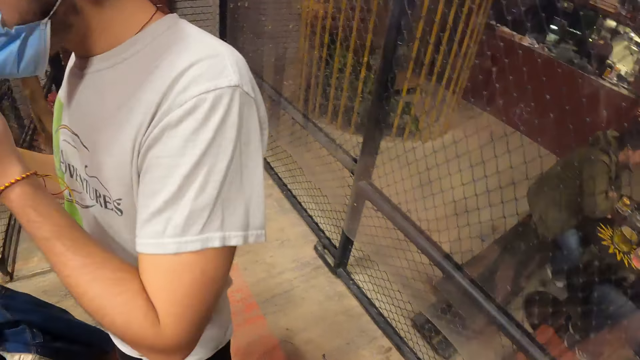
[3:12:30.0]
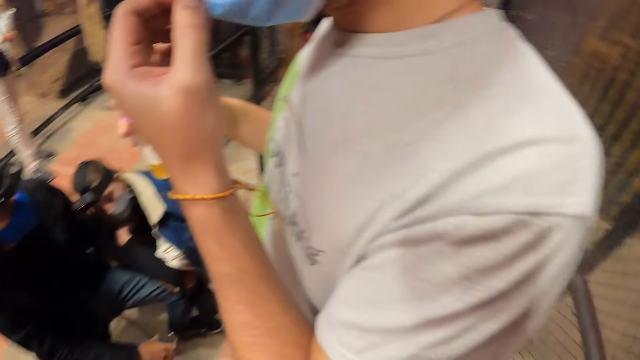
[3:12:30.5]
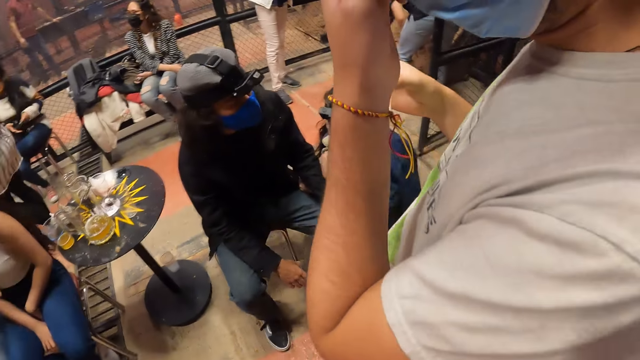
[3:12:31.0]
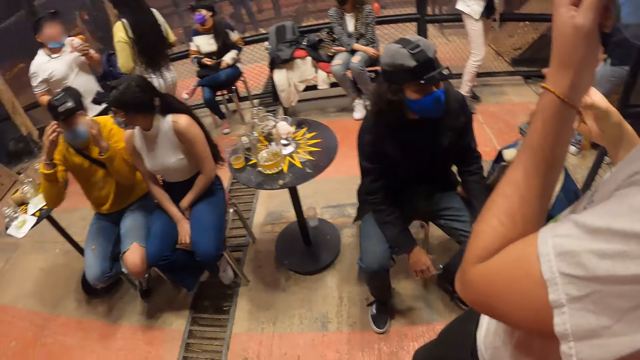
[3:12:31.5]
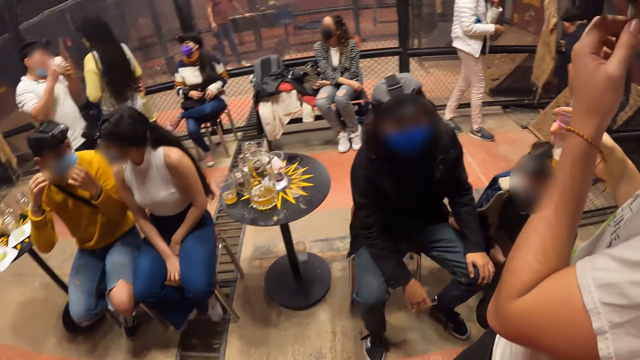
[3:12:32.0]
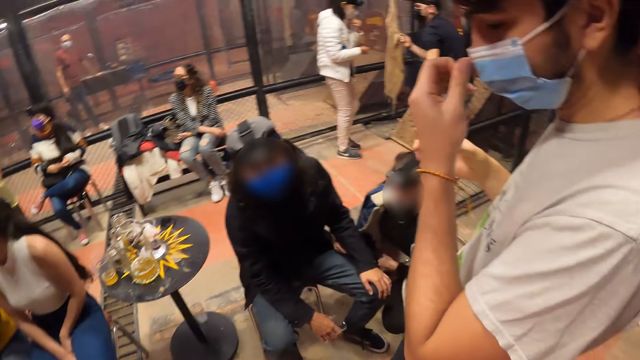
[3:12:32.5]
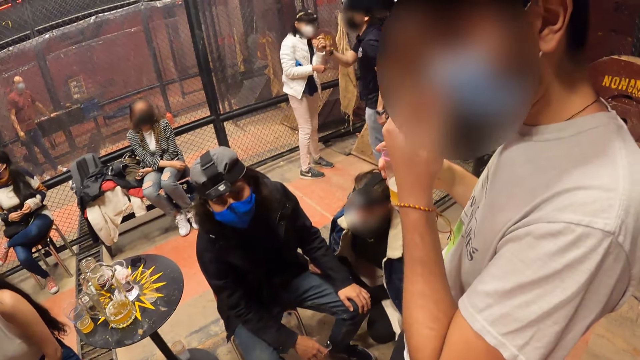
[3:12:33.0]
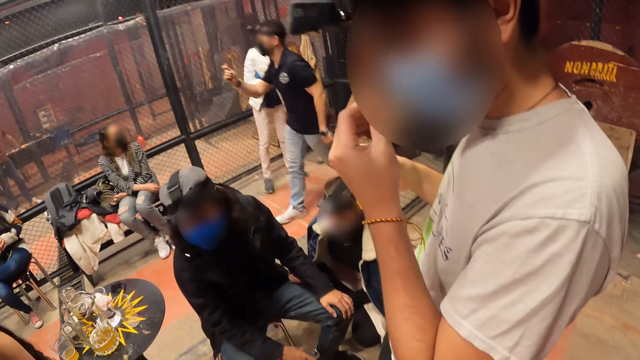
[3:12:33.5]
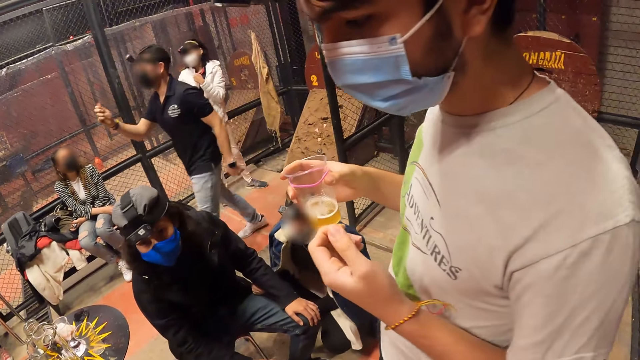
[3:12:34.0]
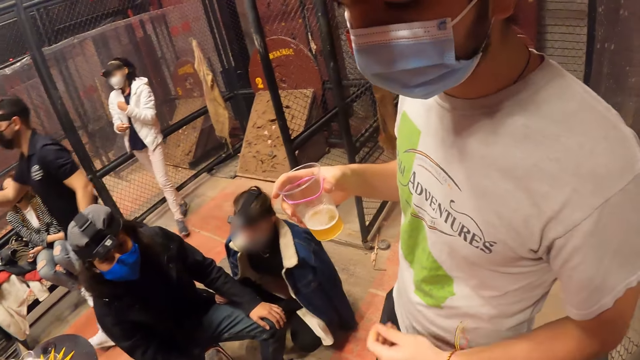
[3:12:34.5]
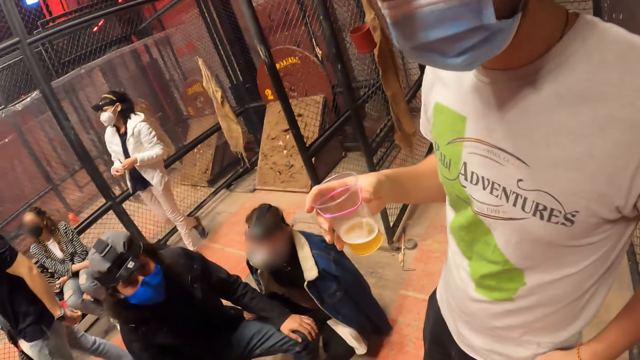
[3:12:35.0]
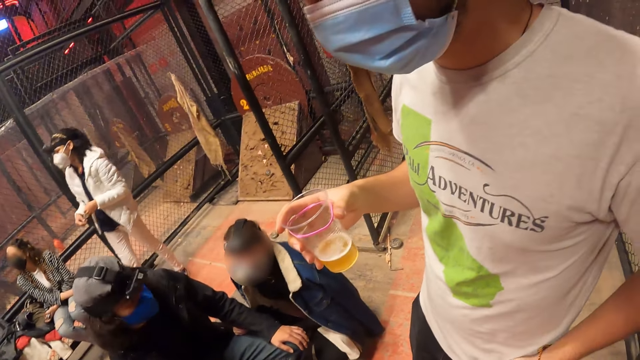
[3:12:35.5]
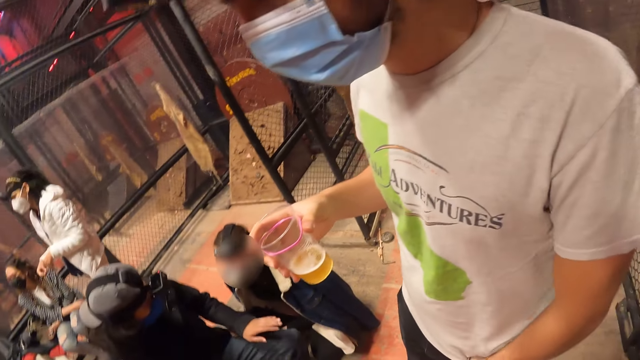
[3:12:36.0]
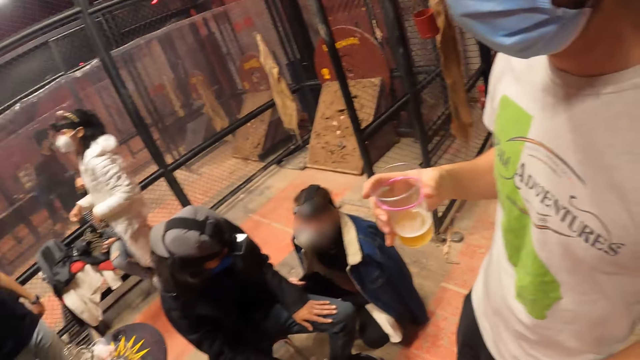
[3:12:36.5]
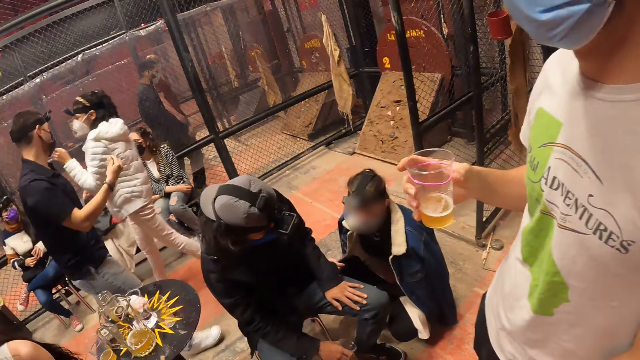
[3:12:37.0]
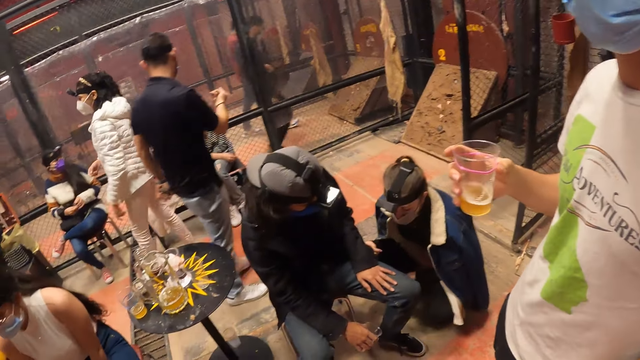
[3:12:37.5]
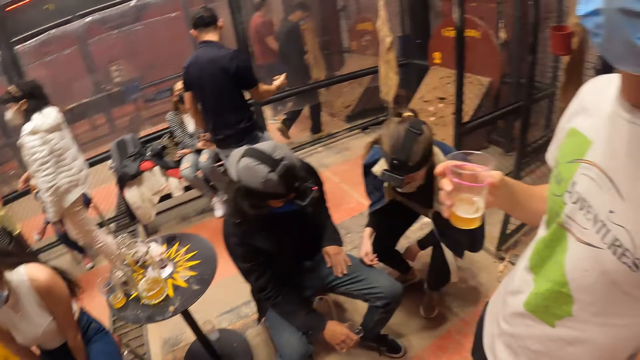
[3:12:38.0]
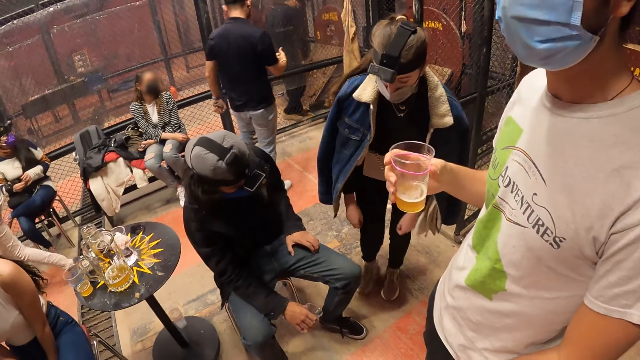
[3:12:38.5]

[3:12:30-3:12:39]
A man pulls up his nose mask with his left hand.

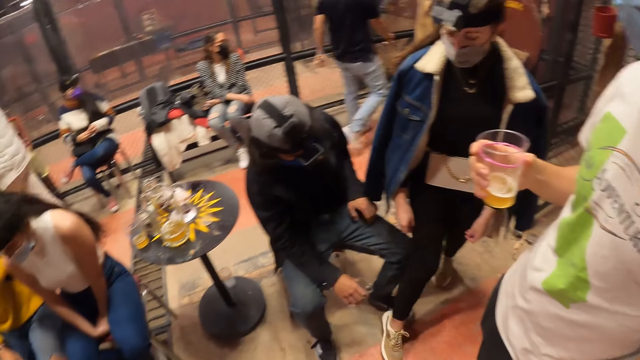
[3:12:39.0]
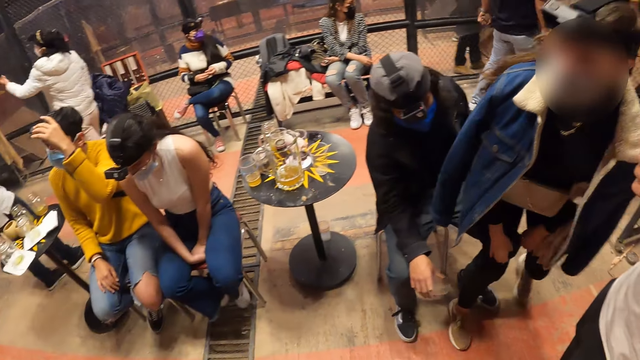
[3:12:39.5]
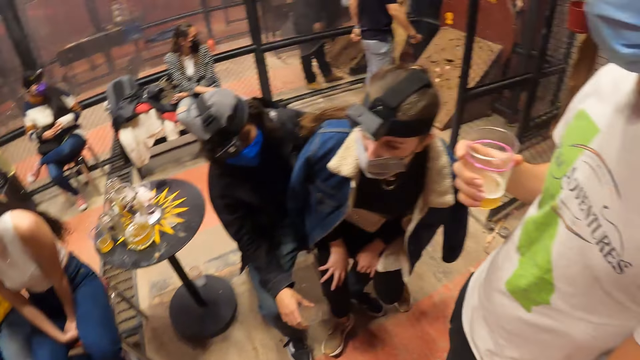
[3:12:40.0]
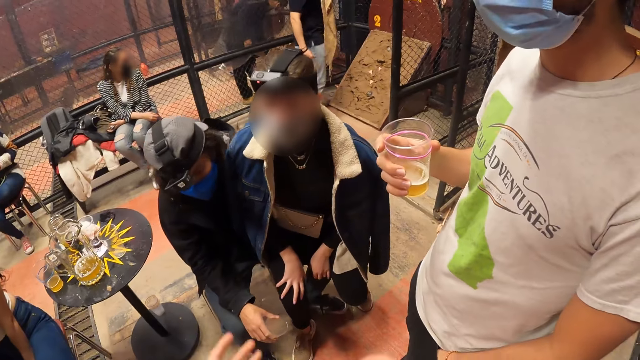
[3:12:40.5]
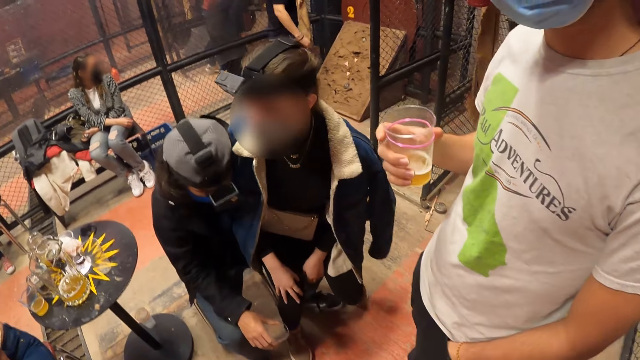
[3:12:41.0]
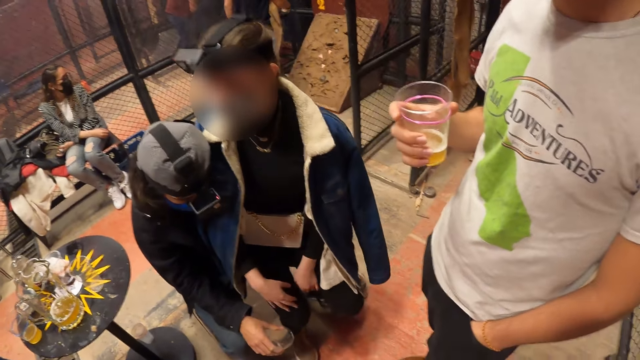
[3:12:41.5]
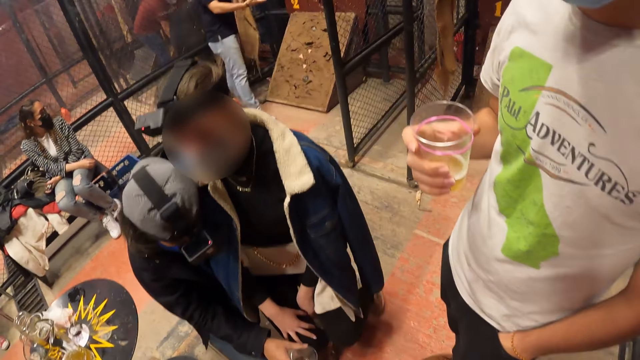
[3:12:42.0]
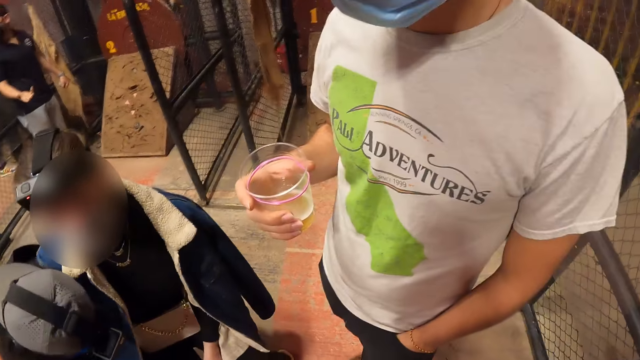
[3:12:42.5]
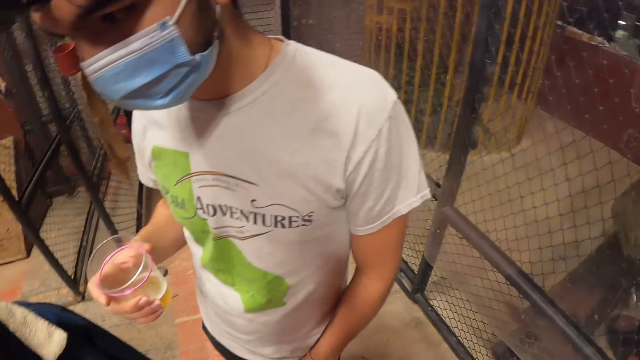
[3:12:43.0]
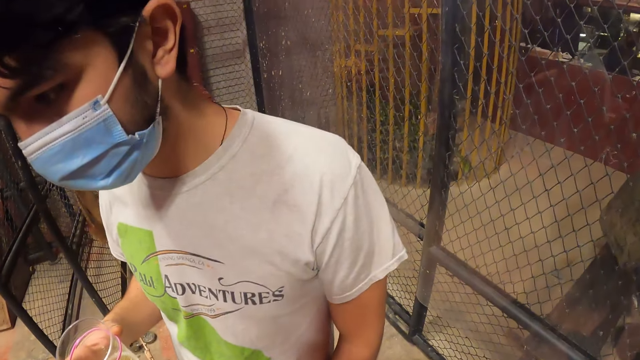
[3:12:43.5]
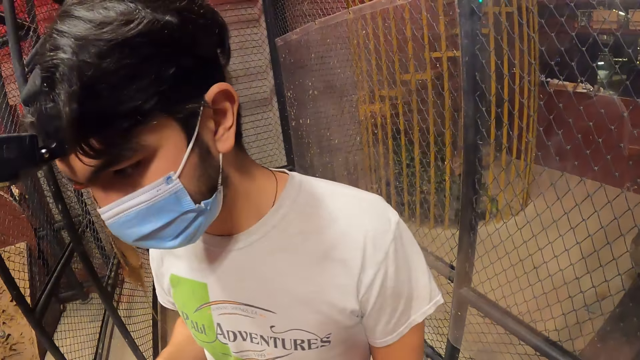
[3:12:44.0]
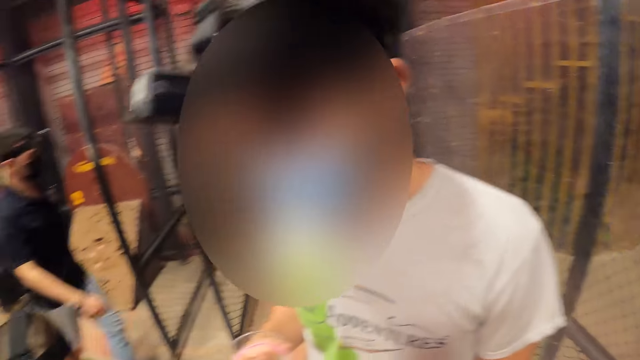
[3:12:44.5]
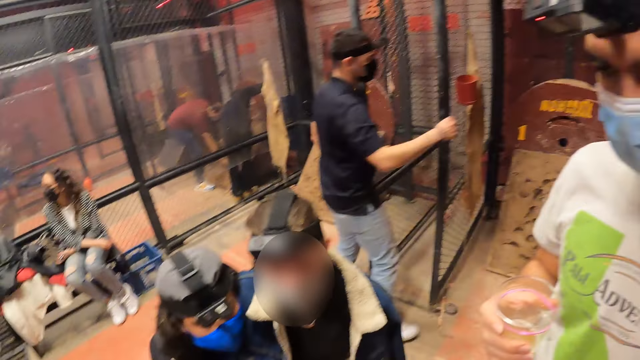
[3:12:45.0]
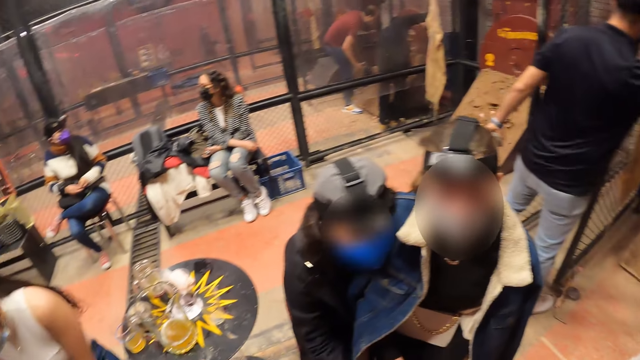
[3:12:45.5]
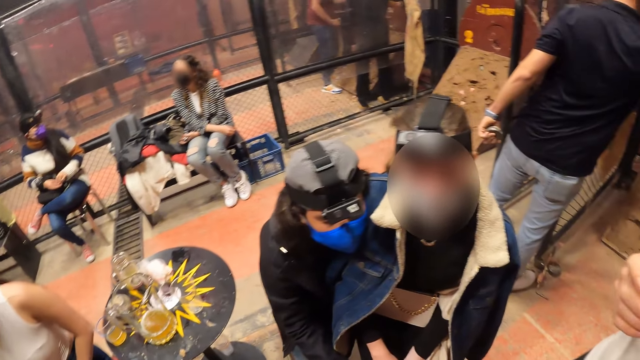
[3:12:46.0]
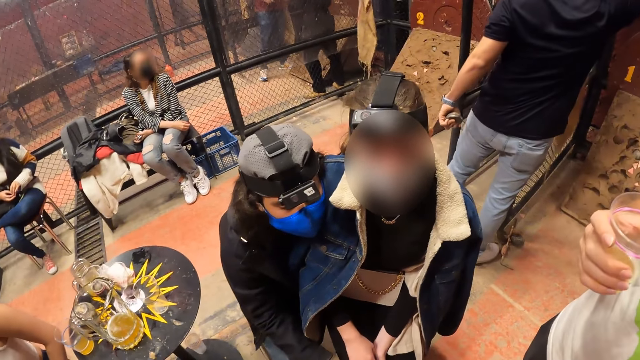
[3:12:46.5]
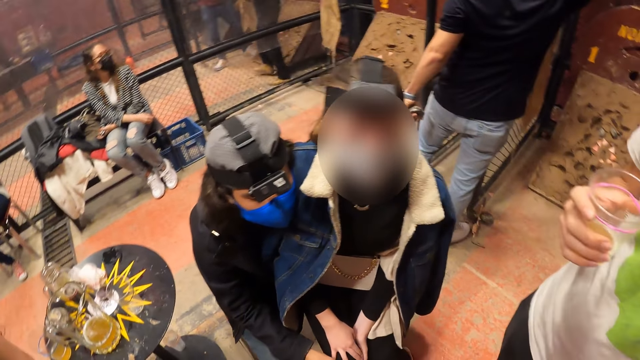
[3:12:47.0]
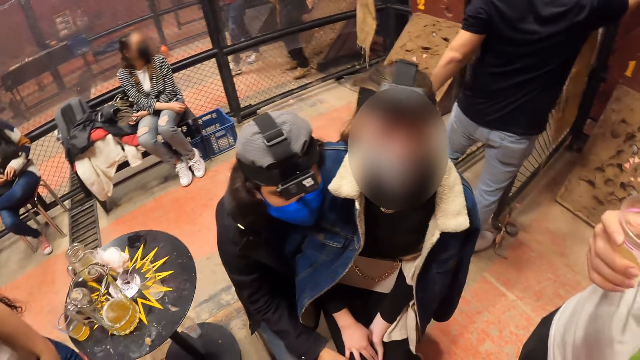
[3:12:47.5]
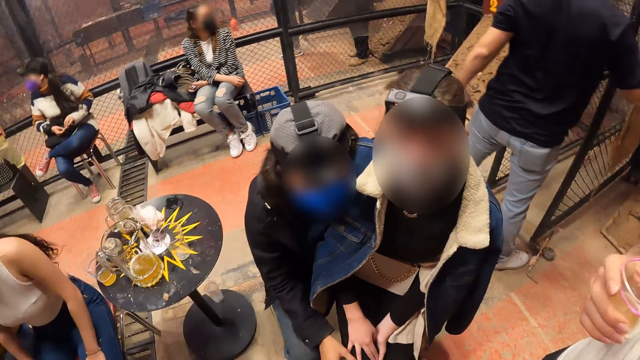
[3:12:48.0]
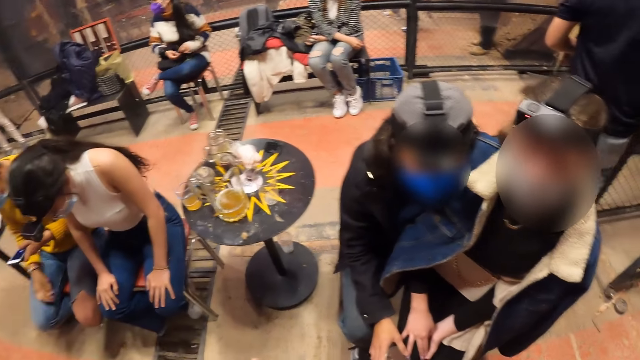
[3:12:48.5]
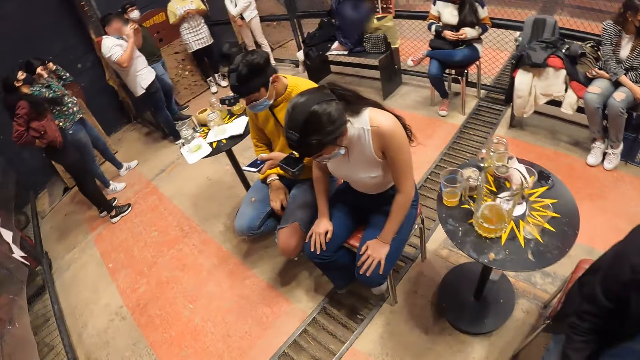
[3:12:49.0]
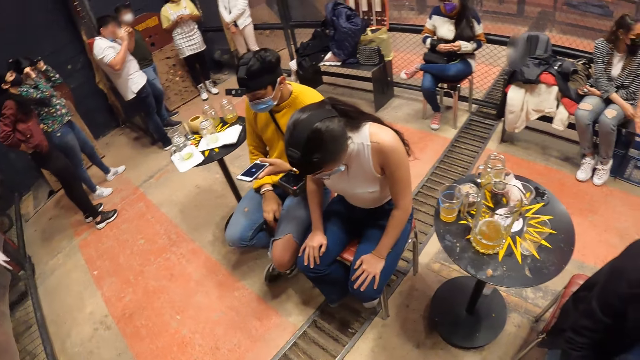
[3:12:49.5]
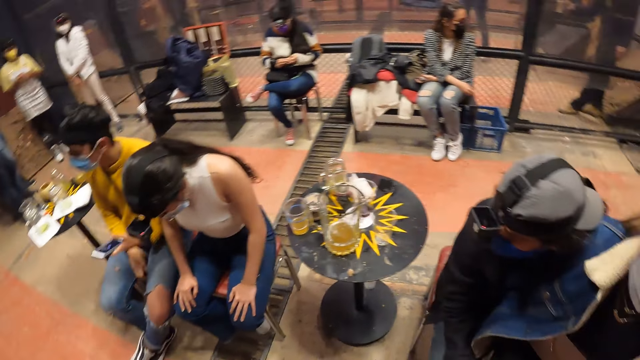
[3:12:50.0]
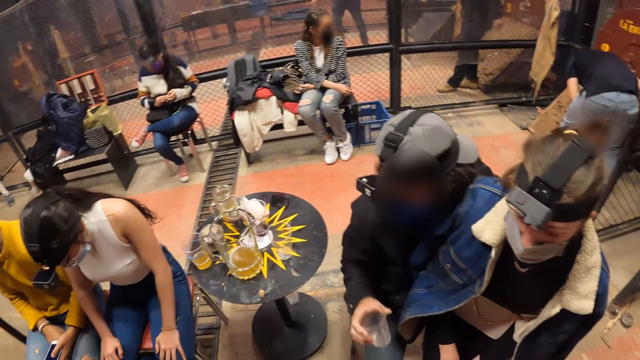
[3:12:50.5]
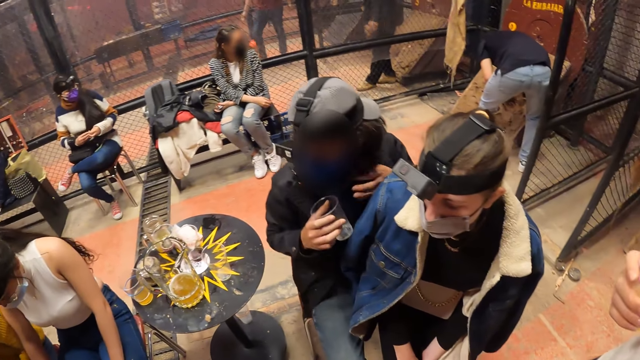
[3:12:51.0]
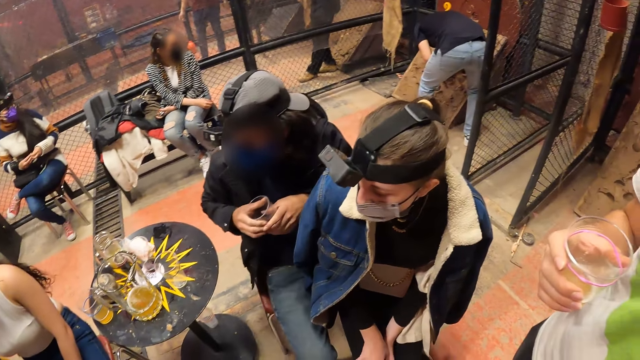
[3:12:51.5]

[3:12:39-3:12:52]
A woman sits on a man's left lap. The camera wearer adjusts the camera. They look around.
